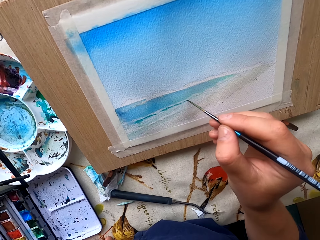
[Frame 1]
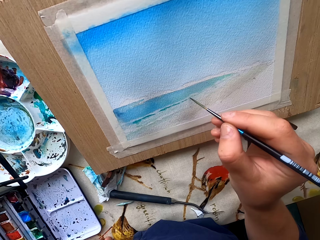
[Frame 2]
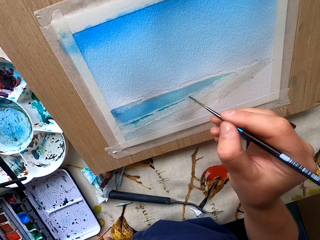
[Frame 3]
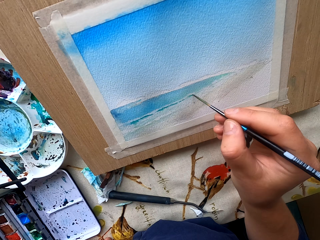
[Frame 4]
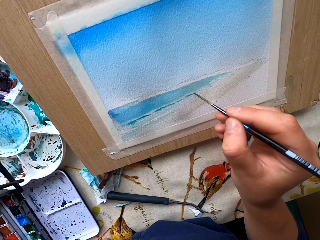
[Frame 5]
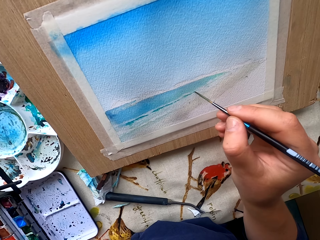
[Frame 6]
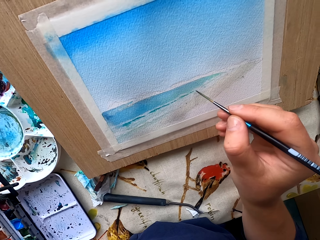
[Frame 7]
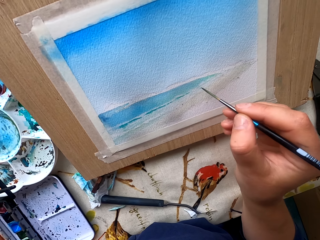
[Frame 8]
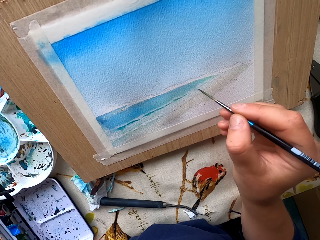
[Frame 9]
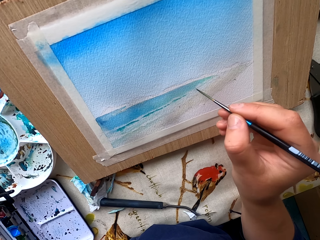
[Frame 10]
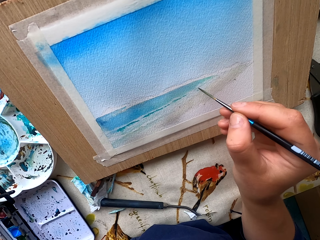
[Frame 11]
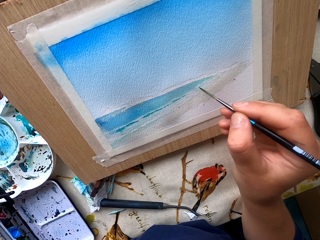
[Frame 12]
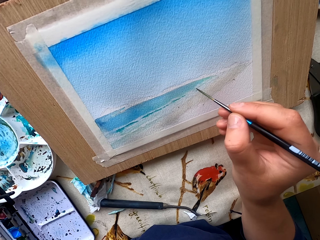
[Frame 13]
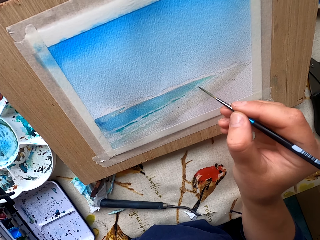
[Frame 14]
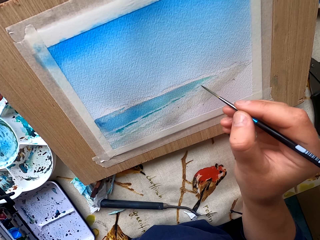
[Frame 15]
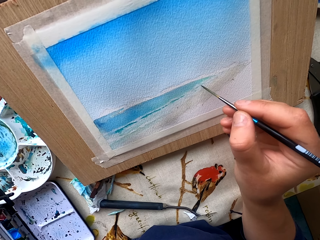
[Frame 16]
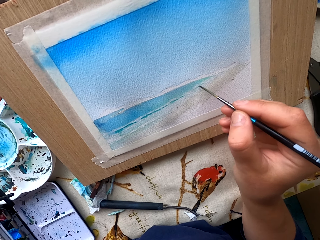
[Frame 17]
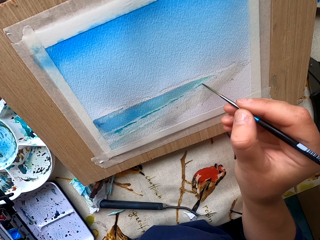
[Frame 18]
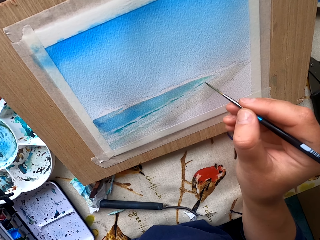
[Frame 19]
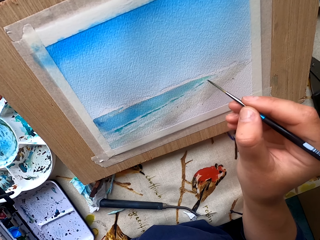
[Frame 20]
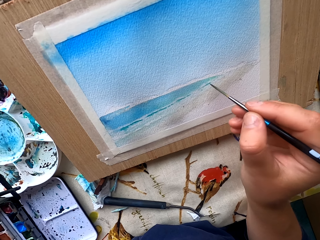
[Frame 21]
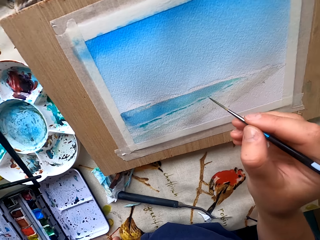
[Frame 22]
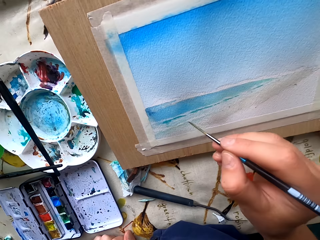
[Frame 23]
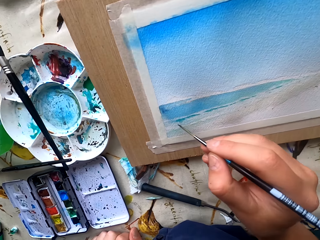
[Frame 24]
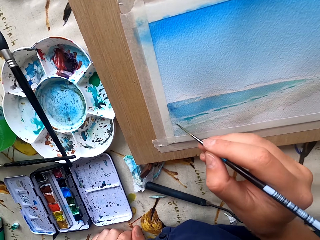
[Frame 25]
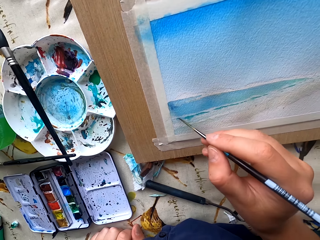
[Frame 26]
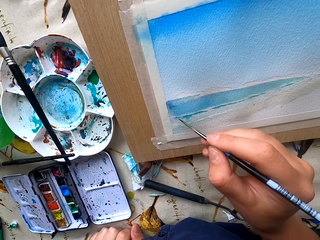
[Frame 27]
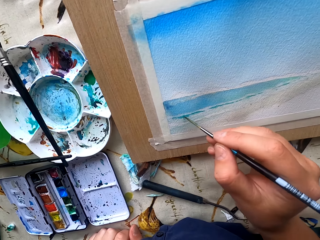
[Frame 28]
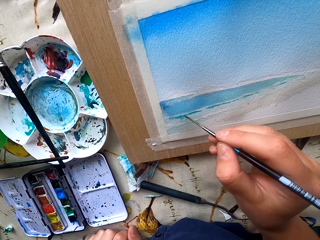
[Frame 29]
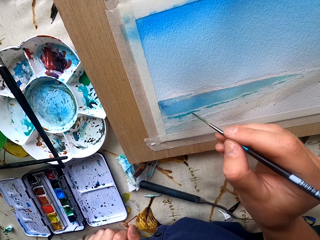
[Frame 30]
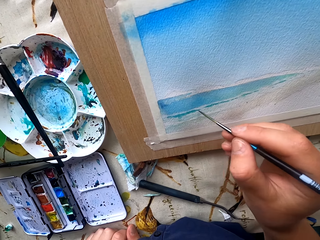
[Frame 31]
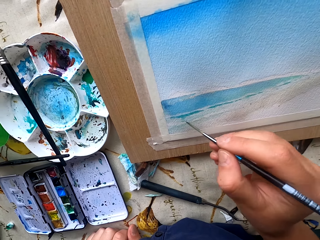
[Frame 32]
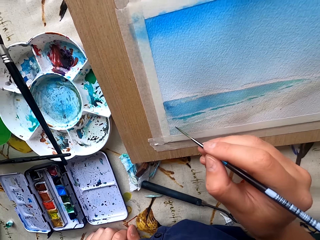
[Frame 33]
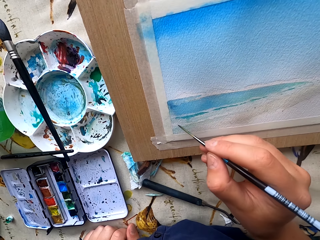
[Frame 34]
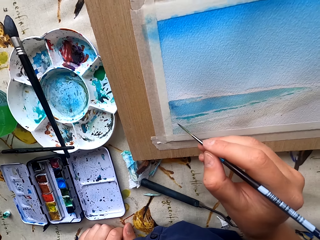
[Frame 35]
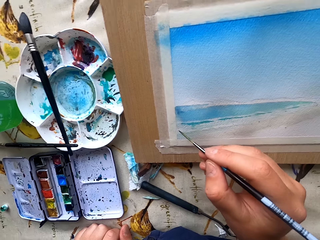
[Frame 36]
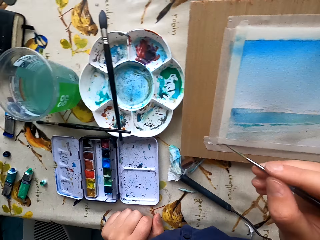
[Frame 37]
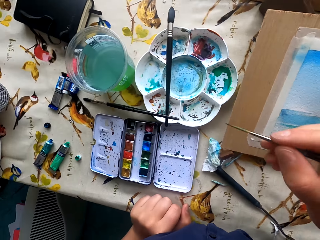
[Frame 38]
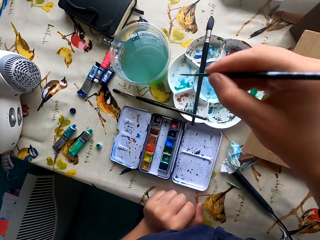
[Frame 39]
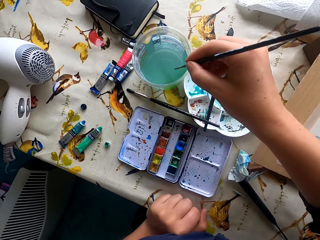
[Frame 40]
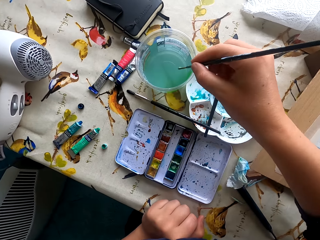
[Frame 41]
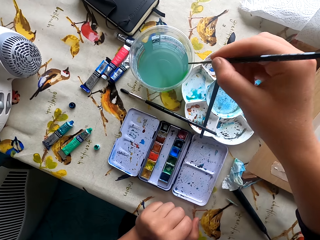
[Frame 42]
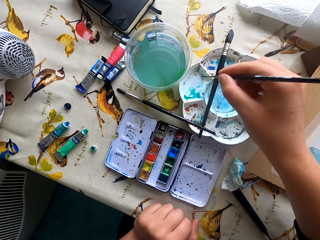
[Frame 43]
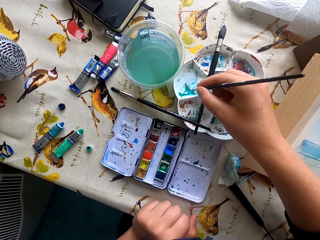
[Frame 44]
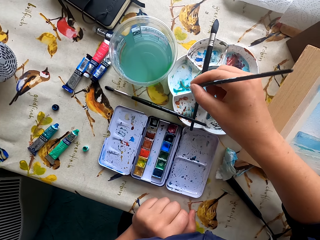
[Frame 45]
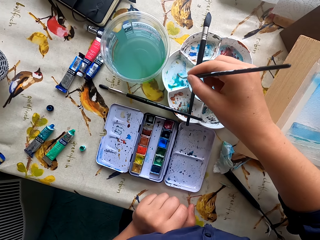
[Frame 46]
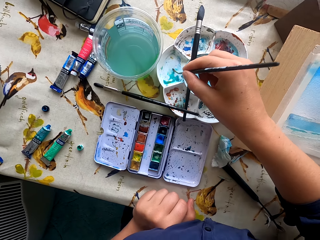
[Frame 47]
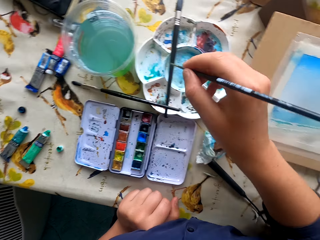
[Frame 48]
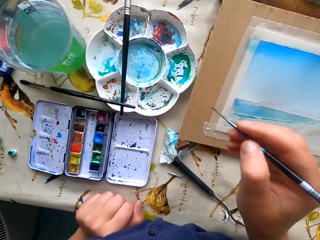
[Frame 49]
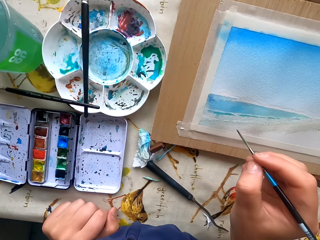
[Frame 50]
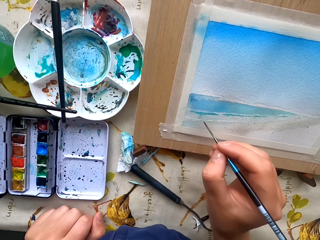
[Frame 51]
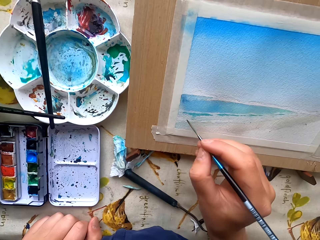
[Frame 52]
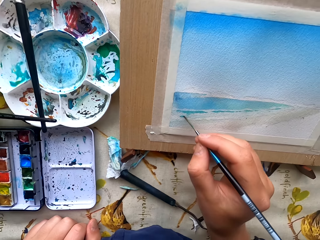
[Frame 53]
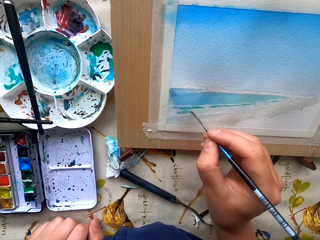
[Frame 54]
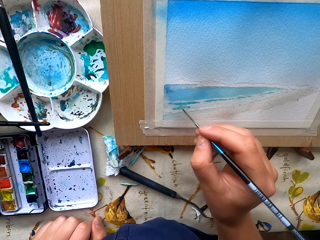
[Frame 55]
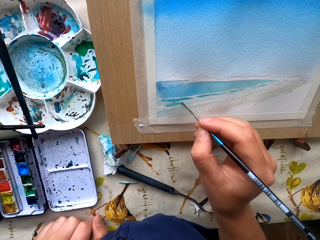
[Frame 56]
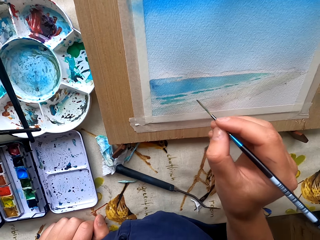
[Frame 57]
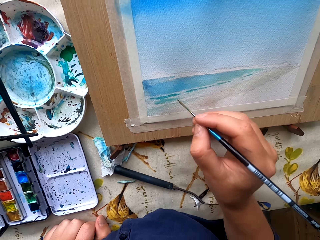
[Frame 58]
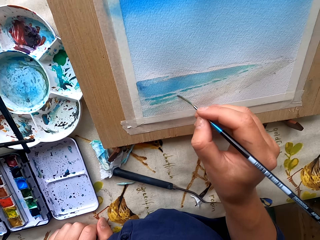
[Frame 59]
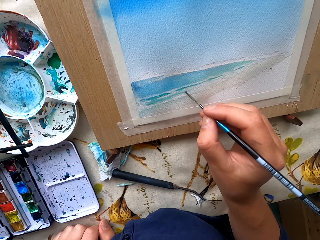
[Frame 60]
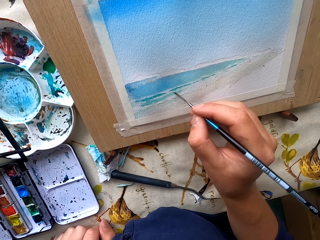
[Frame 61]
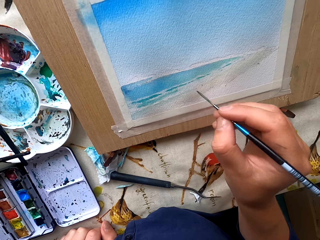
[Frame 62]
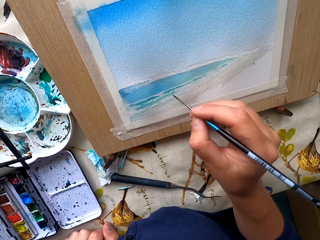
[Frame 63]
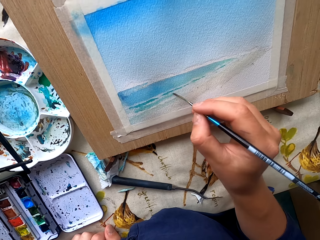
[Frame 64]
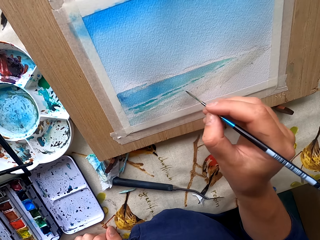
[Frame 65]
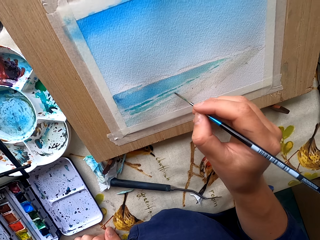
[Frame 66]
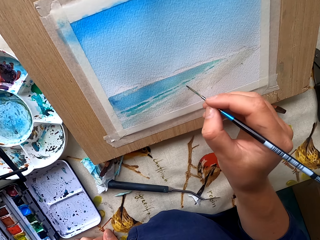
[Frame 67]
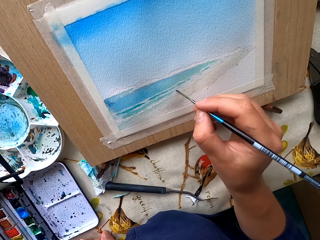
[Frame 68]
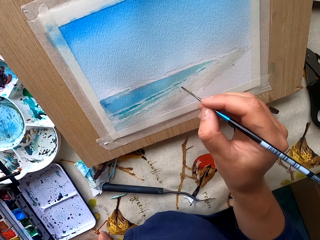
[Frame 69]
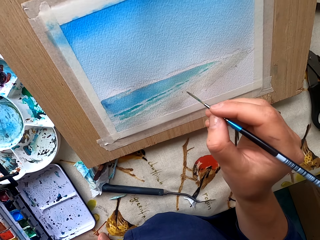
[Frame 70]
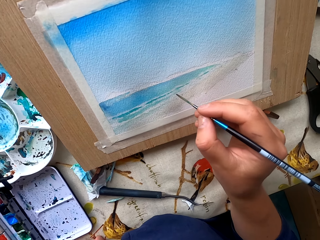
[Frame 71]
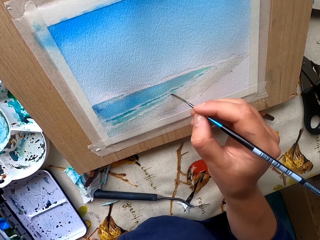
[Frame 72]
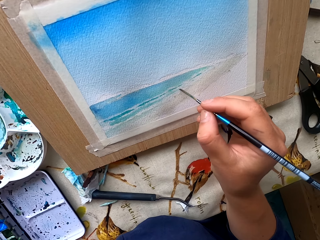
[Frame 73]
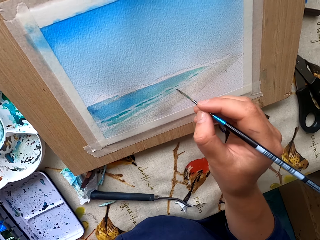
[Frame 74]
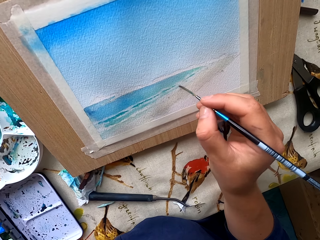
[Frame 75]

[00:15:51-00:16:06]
The camera wearer dips the paintbrush in water. They remove excess paint. They paint the drawing paper.

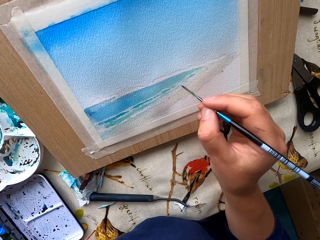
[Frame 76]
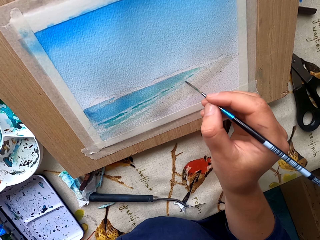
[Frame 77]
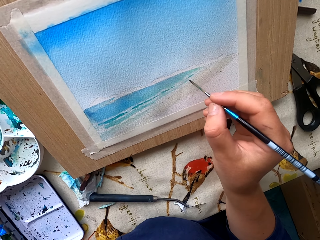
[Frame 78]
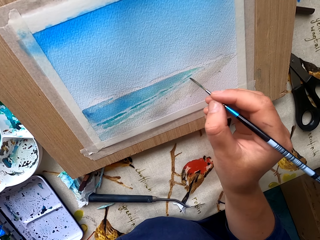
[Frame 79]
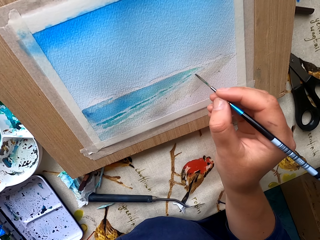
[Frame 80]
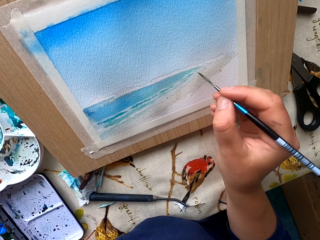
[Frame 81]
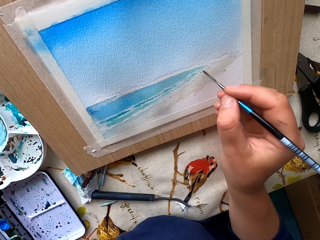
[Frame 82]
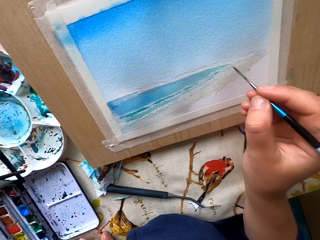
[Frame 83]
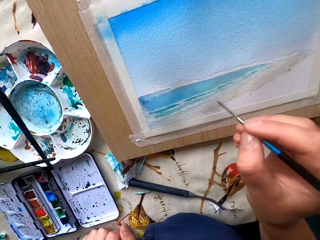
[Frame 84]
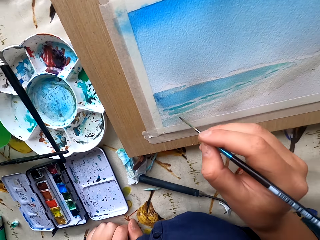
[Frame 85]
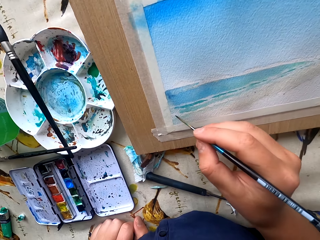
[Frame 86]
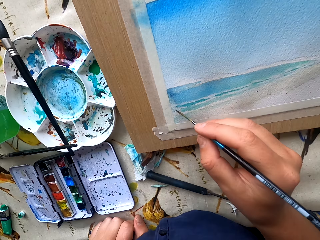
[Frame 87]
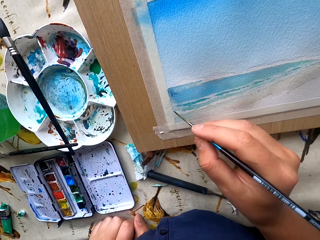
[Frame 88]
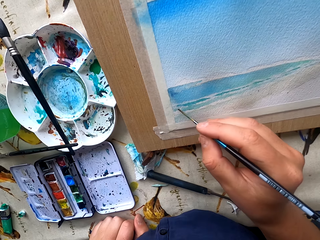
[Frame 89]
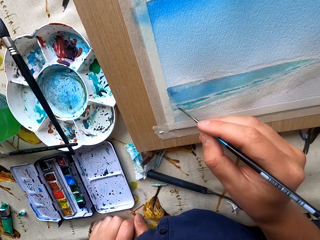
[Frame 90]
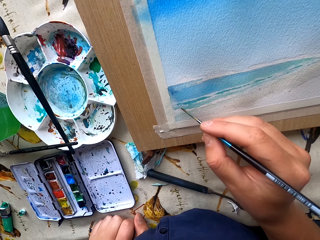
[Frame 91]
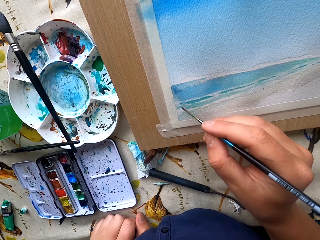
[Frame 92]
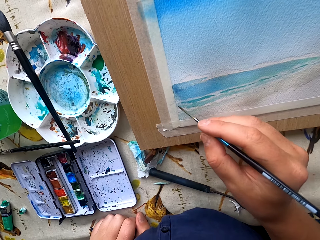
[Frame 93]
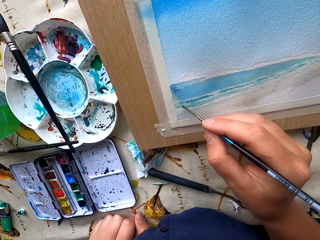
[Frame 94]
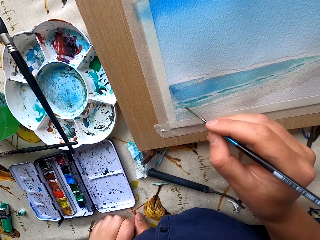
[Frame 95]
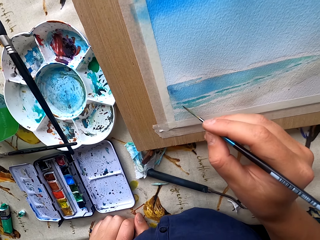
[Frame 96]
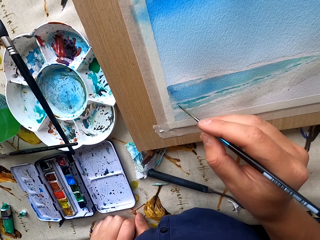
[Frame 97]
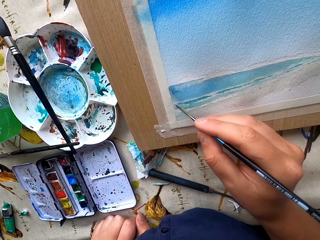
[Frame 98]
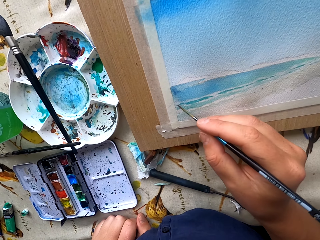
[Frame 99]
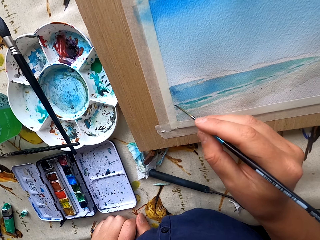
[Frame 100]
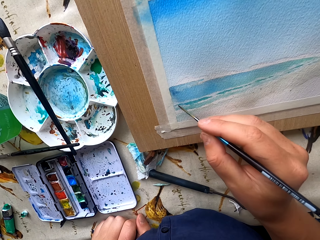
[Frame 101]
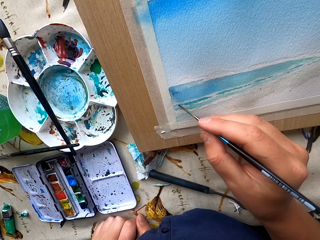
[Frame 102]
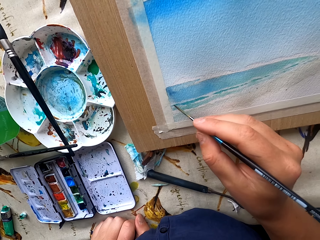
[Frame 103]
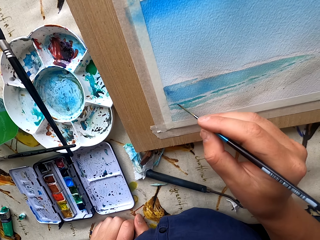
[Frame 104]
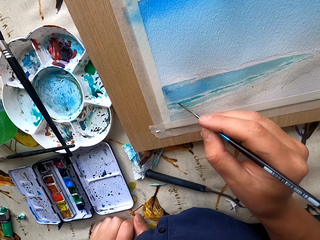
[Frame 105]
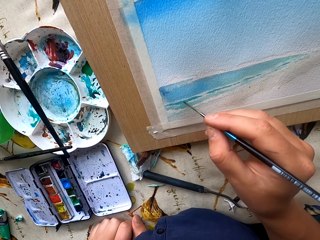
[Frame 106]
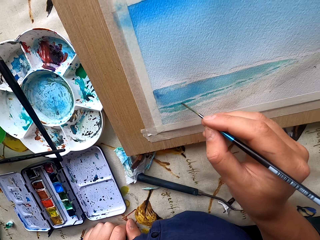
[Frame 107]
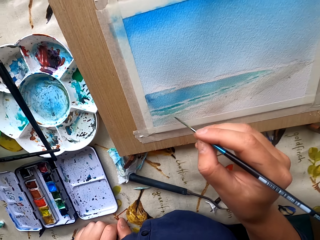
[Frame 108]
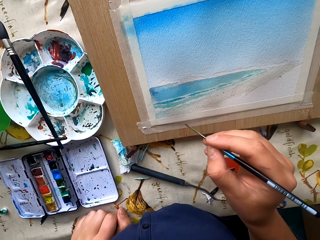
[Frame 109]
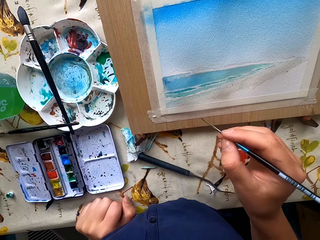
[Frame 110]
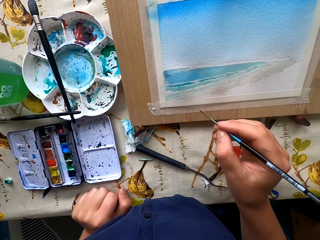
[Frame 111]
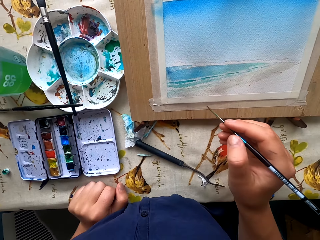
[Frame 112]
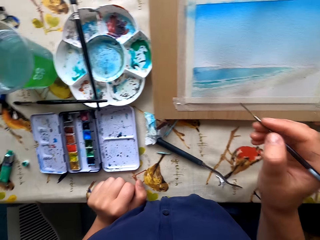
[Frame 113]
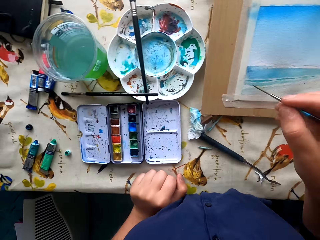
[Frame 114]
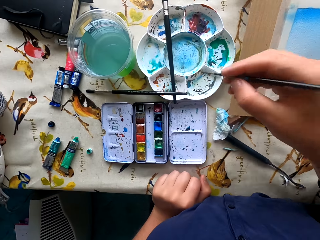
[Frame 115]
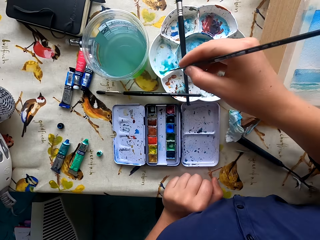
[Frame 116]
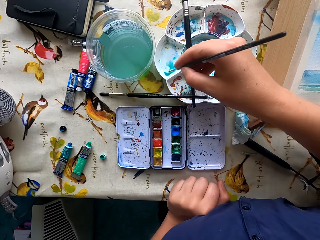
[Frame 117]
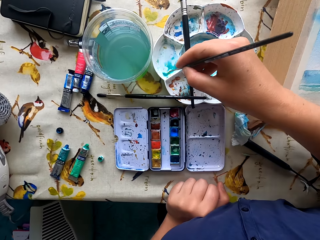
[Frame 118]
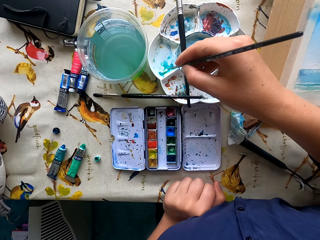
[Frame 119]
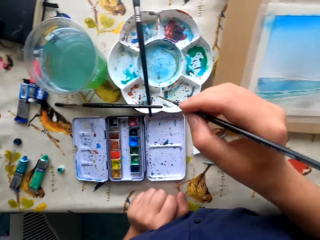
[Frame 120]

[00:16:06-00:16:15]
The camera wearer dips the paintbrush in the water paint.
